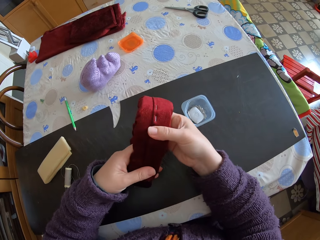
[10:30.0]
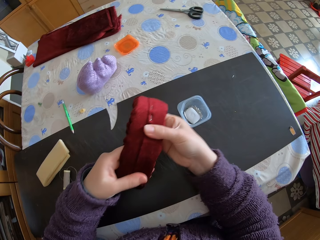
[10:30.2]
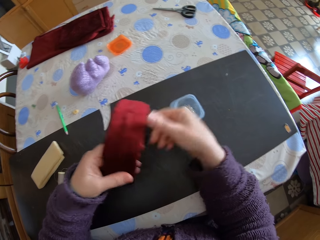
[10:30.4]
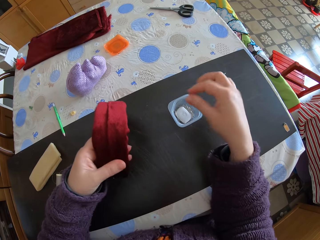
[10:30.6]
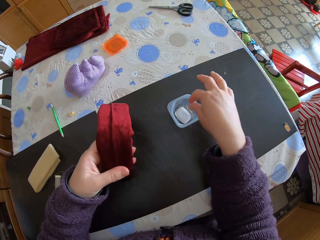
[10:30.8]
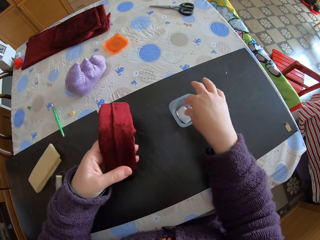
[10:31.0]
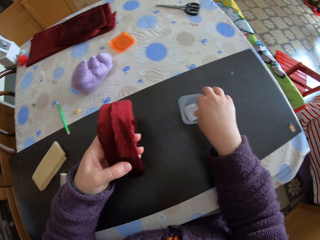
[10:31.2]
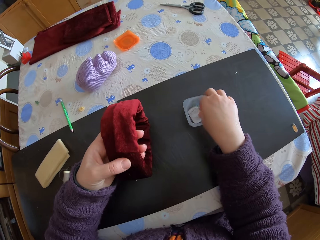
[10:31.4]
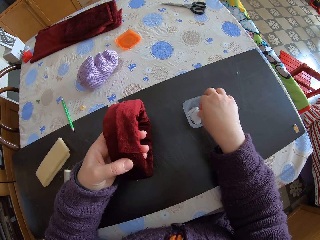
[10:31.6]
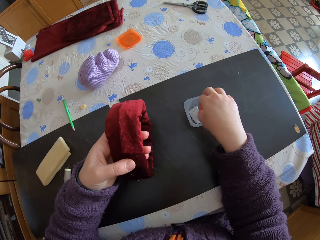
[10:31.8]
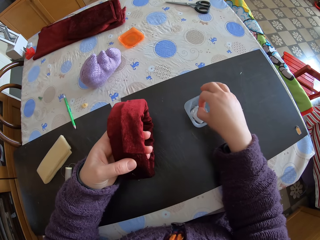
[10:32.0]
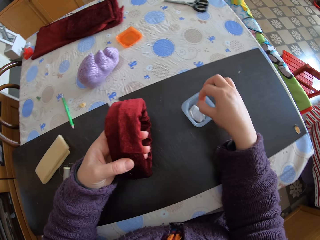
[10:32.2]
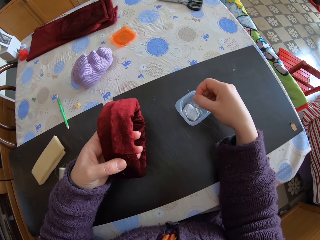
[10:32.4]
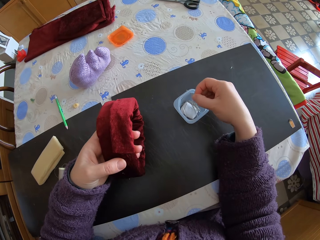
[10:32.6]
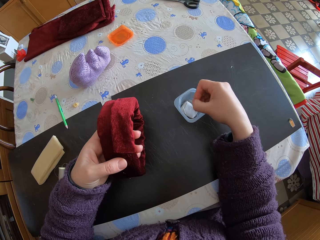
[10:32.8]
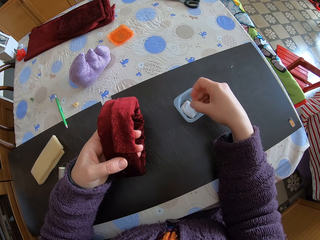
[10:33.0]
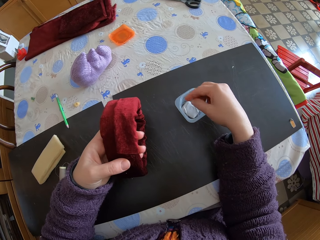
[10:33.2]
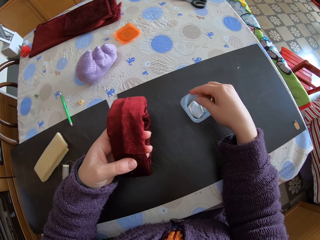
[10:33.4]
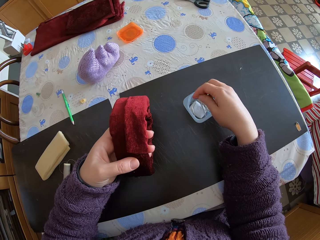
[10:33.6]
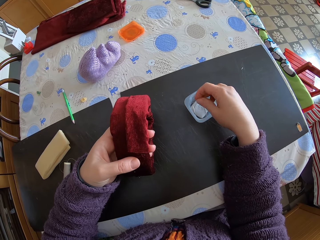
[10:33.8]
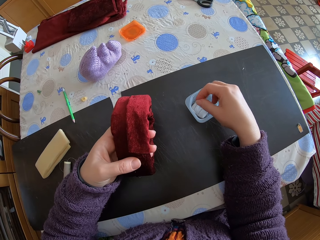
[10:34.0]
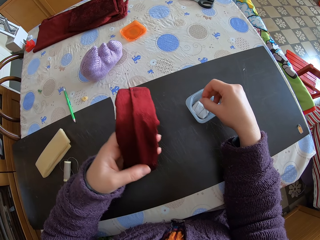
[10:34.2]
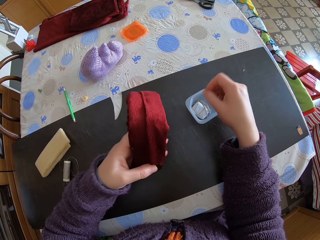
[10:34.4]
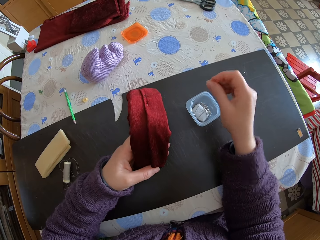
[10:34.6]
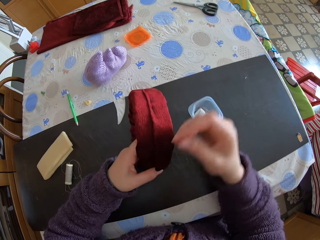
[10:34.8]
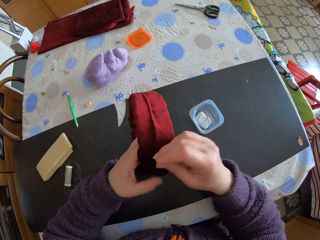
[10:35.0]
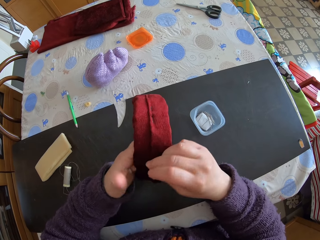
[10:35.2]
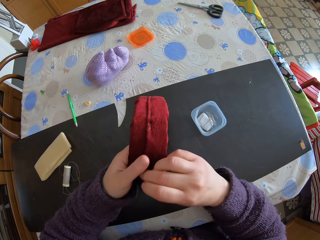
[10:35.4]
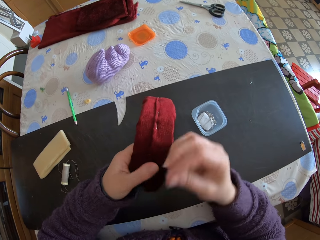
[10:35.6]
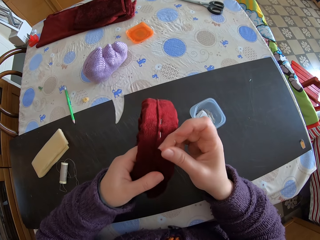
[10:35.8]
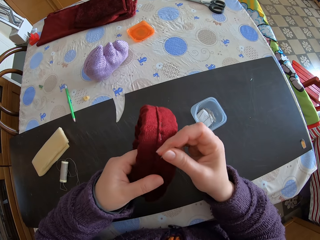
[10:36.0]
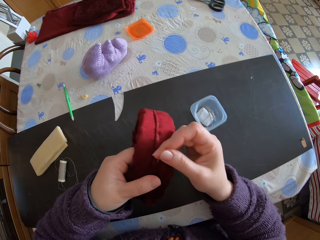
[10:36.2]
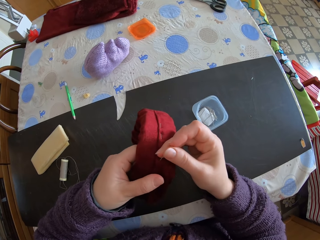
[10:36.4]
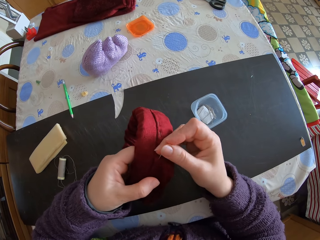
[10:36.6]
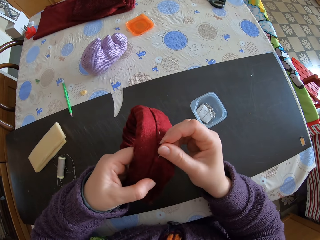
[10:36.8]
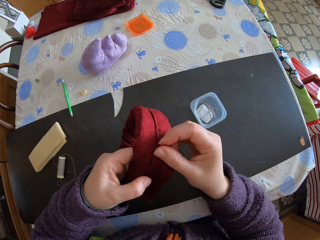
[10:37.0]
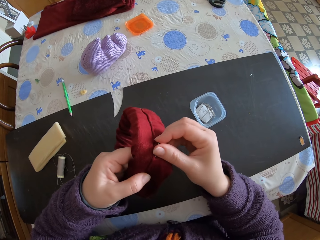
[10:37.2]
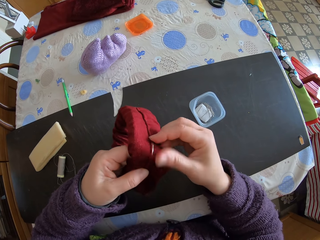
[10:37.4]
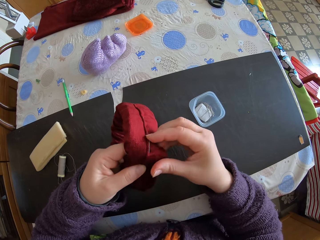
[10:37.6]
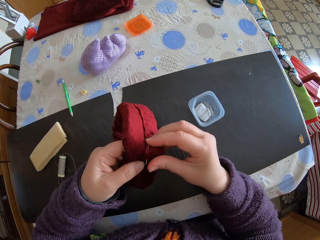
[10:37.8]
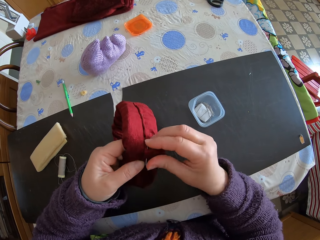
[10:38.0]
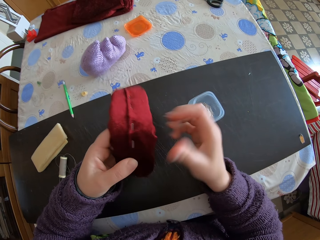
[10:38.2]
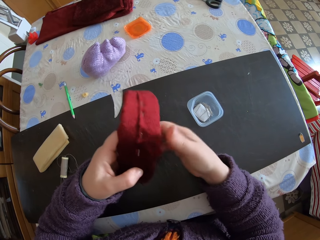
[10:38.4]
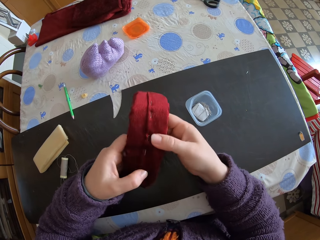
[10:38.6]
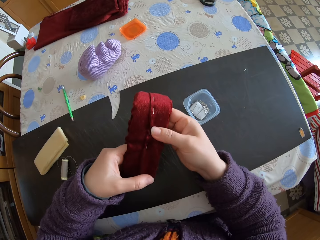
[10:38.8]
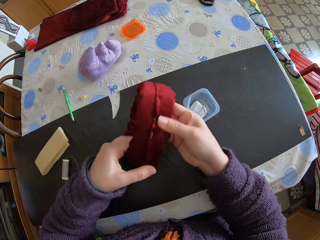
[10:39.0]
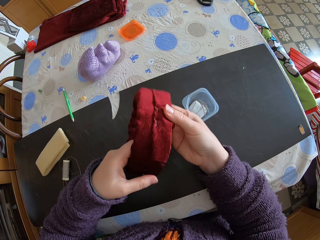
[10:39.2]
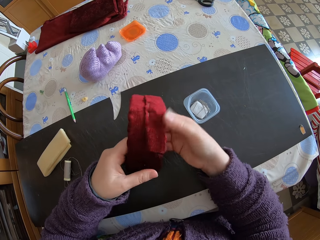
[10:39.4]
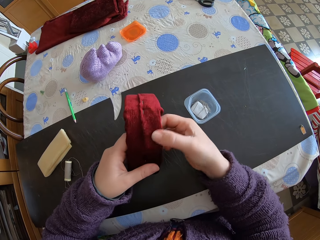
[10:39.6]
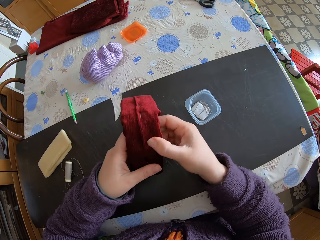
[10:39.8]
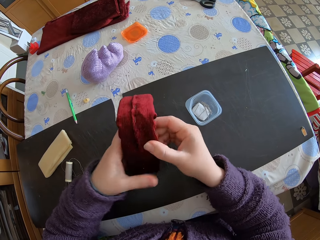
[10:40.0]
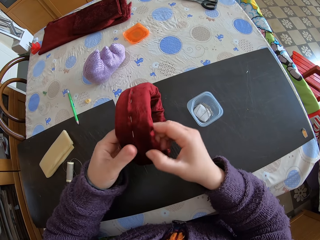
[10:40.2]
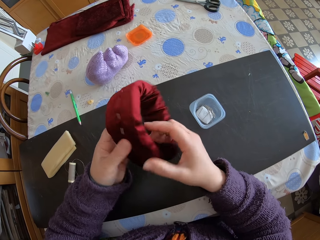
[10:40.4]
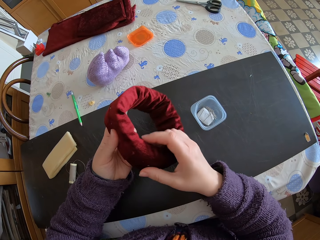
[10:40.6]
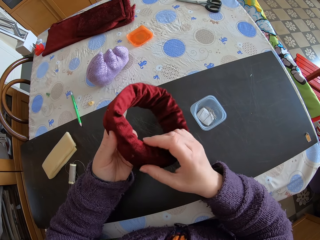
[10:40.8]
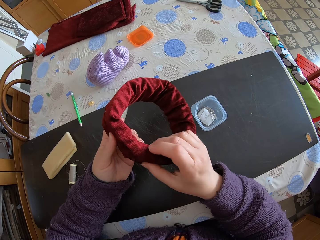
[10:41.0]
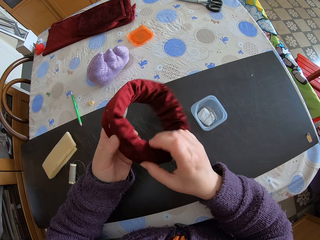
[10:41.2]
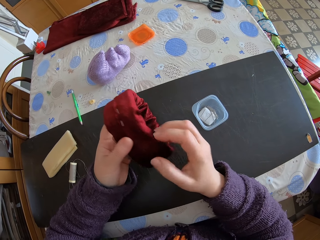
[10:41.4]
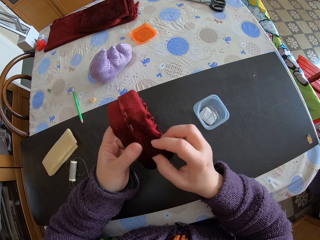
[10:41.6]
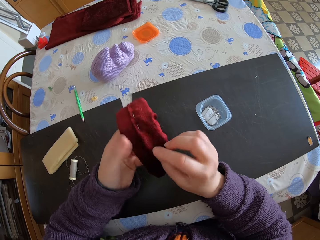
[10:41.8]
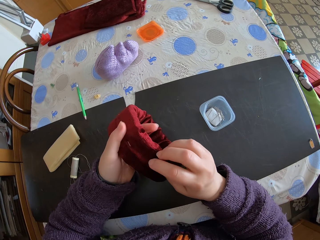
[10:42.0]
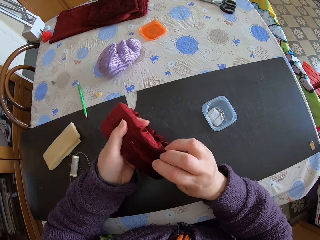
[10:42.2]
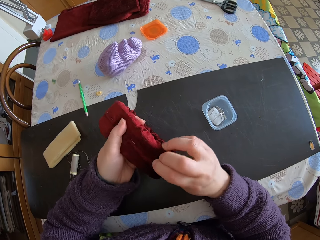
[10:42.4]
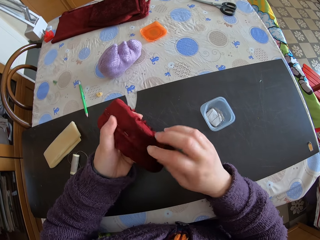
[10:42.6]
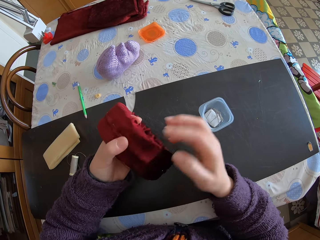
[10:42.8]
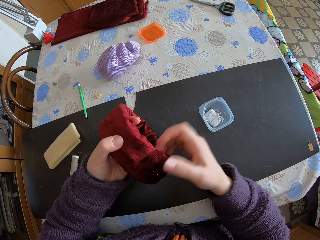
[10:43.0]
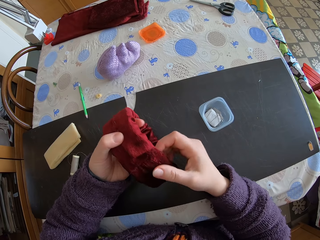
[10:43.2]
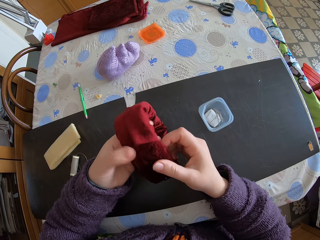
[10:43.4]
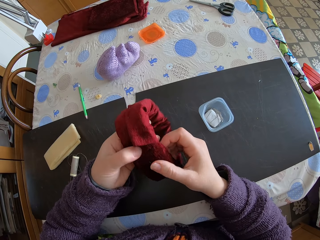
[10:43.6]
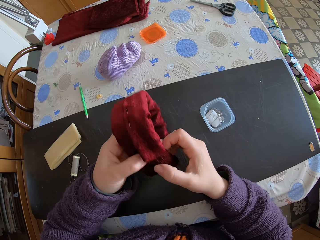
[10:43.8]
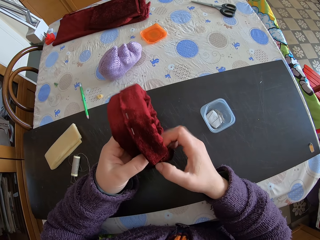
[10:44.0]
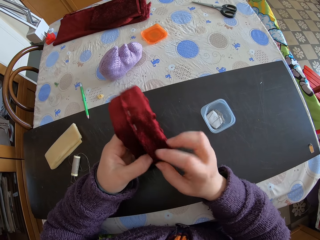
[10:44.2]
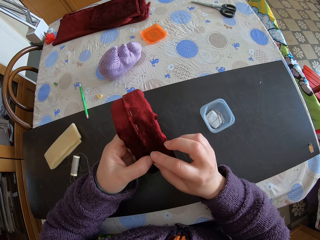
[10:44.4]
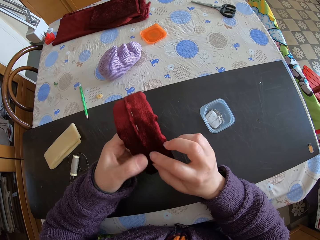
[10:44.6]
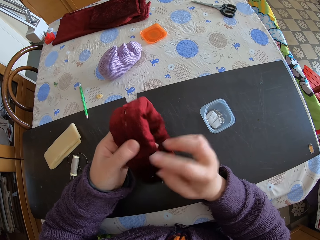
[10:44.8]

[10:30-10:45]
The camera wearer takes the silk pin. They pin the fabric. They adjust the fabric.

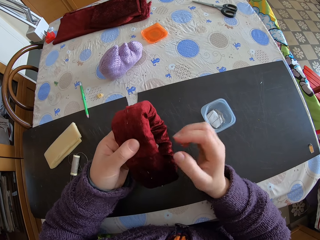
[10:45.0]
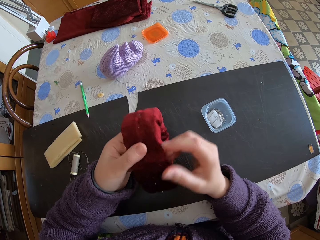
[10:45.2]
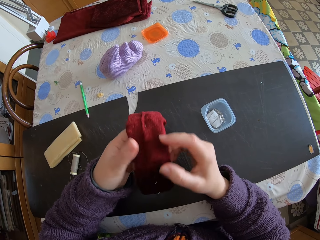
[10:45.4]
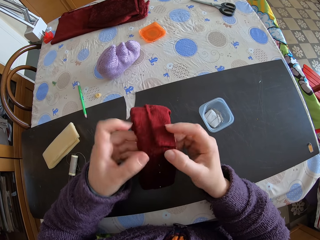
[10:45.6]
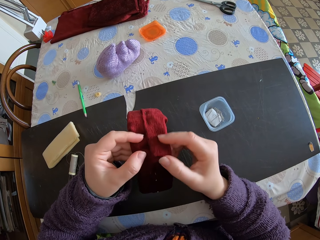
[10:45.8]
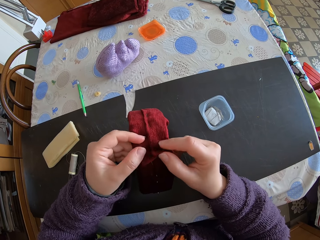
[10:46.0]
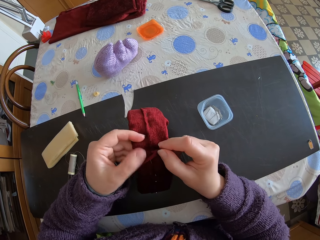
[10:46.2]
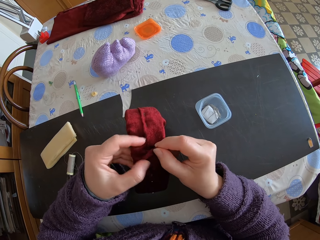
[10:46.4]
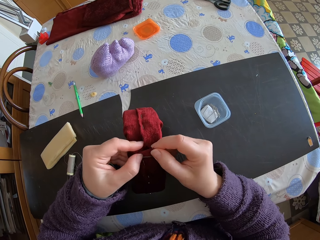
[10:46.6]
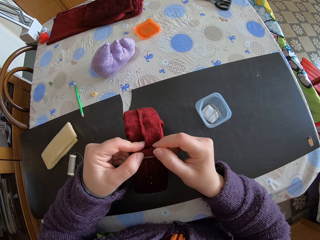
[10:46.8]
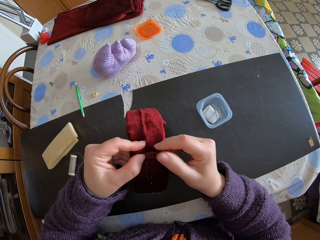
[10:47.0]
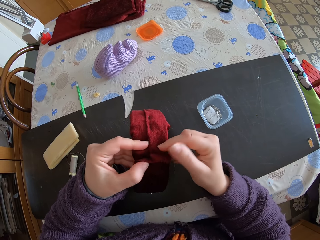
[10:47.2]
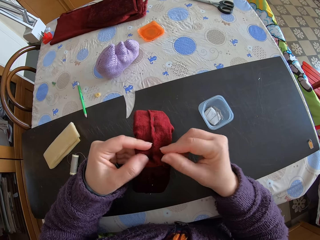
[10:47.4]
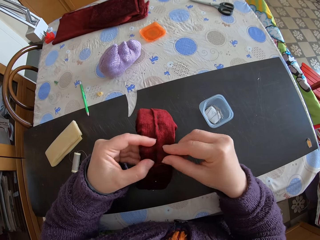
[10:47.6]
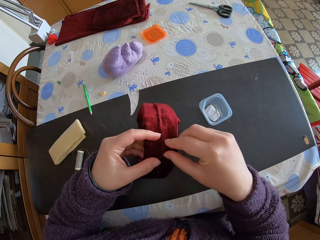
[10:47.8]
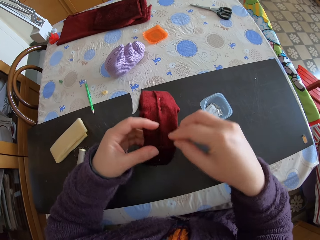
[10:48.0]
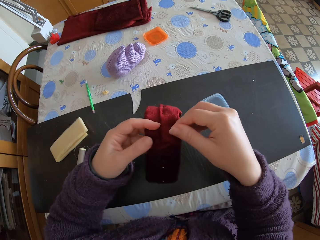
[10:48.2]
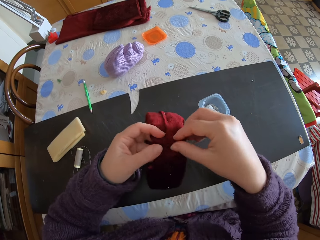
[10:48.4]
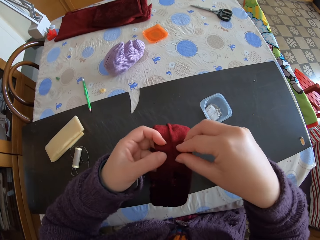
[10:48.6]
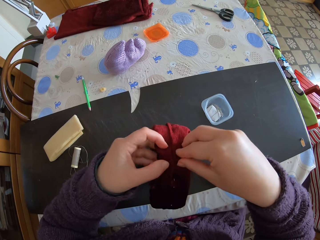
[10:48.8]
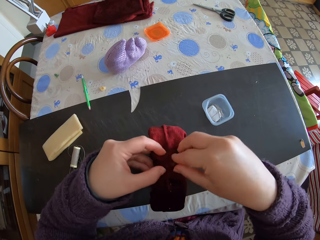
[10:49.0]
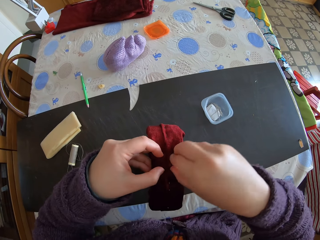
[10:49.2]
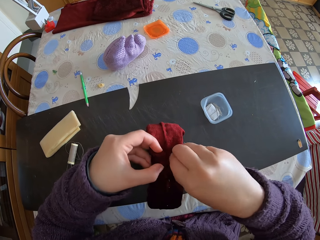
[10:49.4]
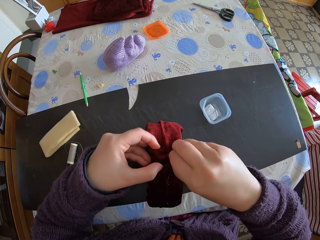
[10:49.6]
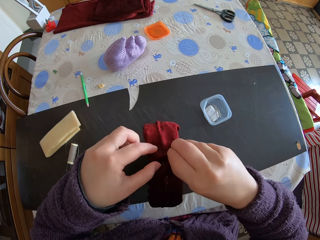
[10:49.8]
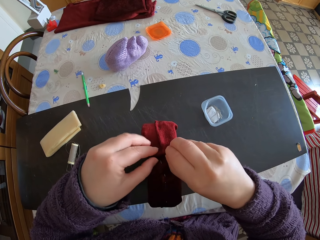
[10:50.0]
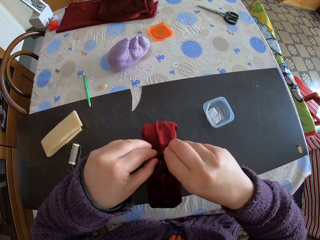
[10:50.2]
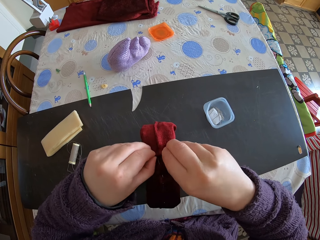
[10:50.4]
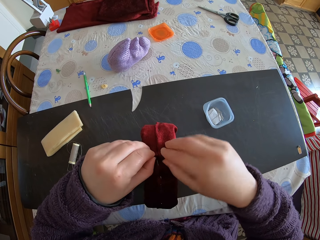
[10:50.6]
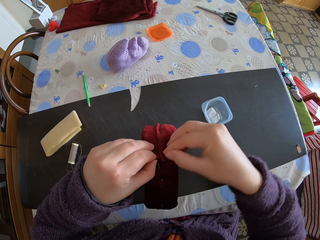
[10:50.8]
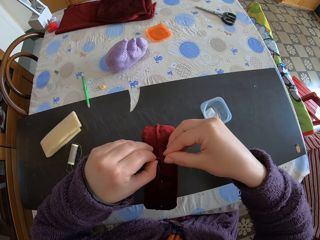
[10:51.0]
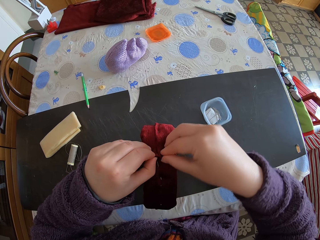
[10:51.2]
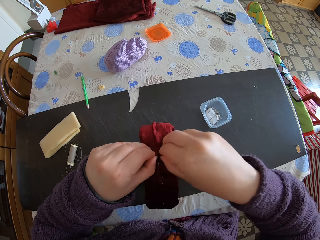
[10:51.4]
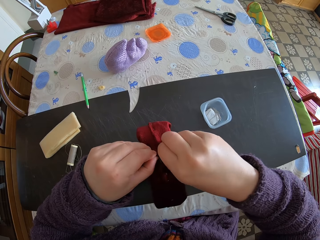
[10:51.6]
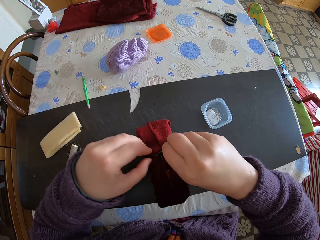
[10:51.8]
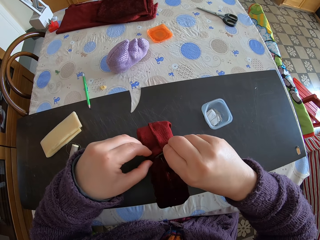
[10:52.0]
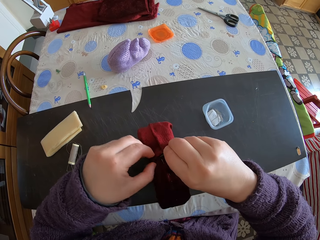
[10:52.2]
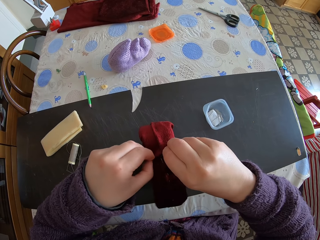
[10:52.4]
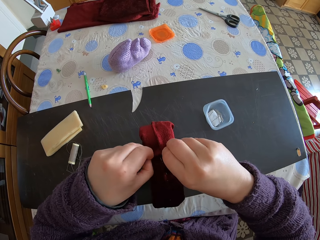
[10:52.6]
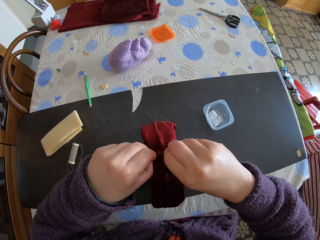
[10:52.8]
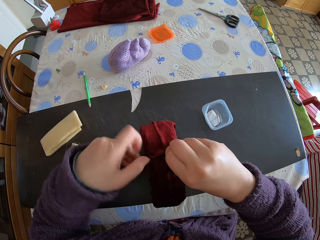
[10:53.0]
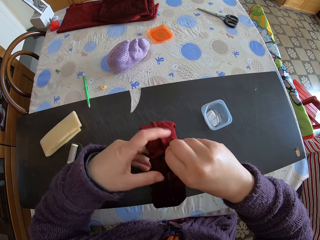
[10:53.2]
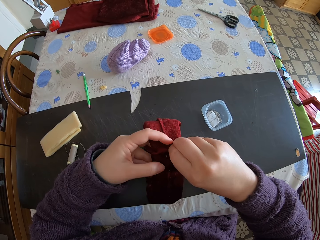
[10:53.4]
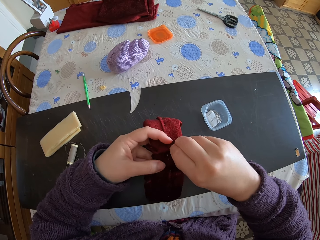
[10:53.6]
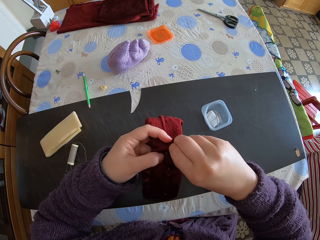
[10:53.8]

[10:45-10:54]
The camera wearer folds the fabric.
